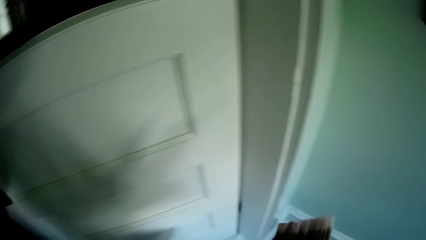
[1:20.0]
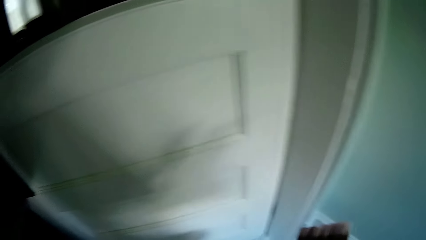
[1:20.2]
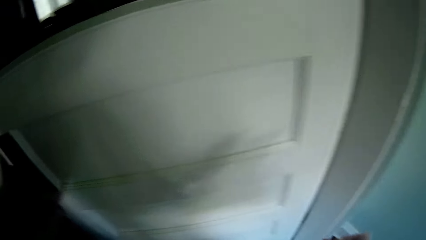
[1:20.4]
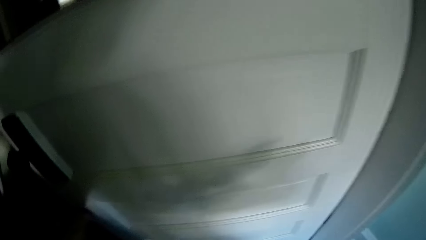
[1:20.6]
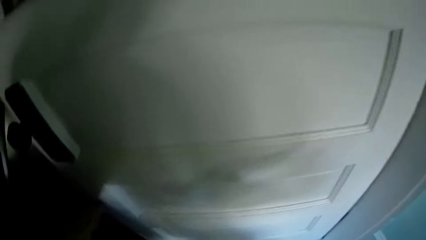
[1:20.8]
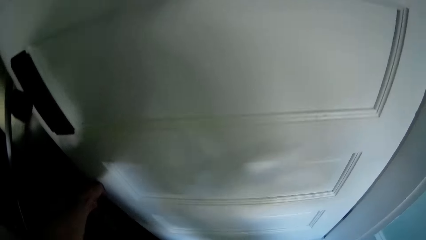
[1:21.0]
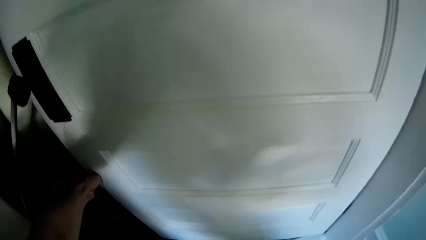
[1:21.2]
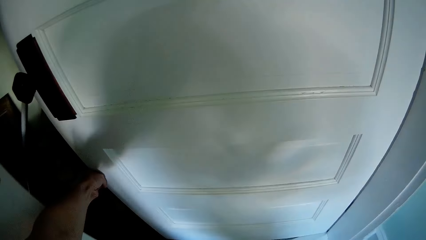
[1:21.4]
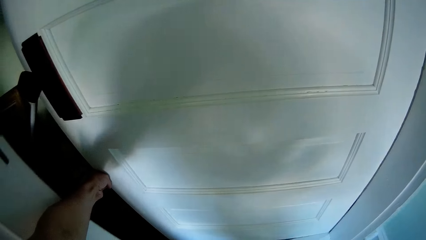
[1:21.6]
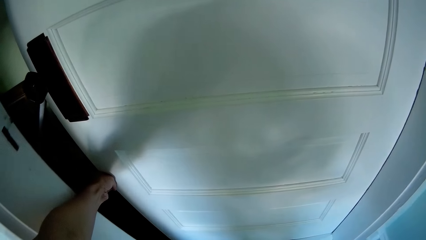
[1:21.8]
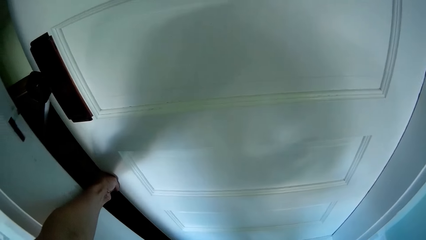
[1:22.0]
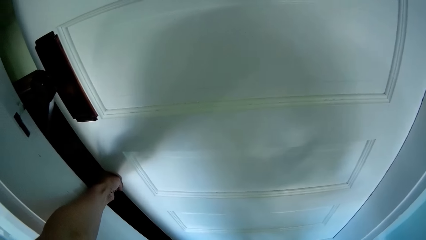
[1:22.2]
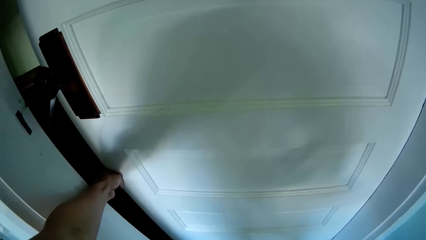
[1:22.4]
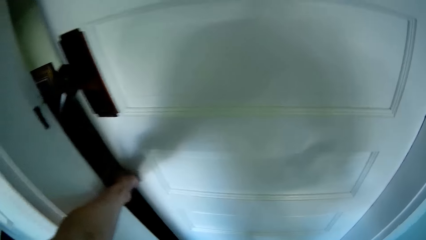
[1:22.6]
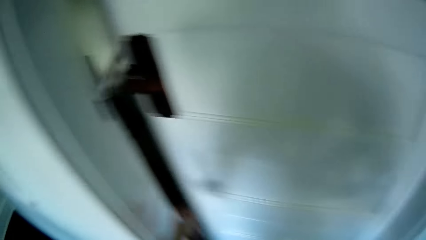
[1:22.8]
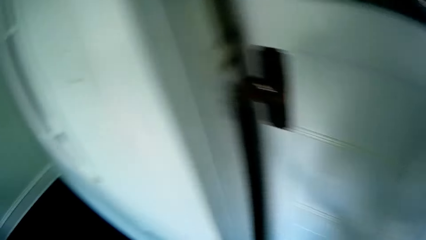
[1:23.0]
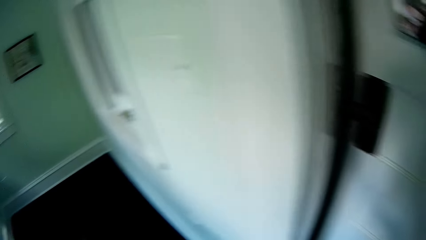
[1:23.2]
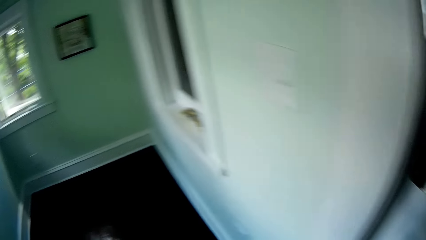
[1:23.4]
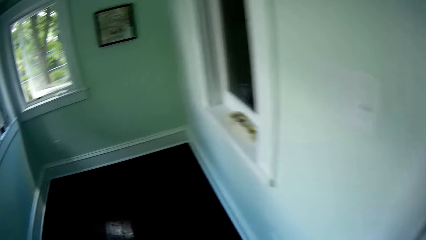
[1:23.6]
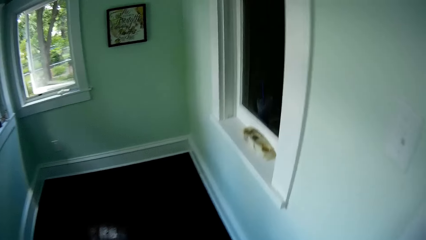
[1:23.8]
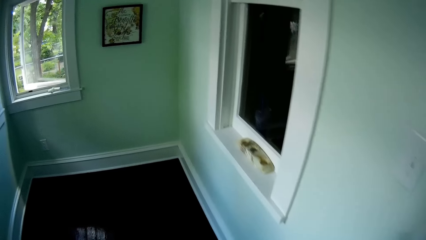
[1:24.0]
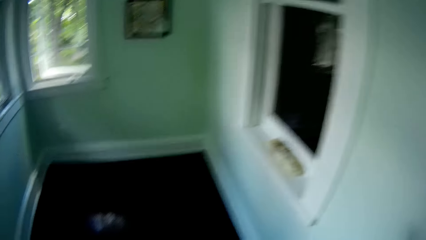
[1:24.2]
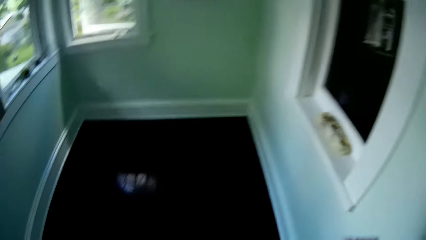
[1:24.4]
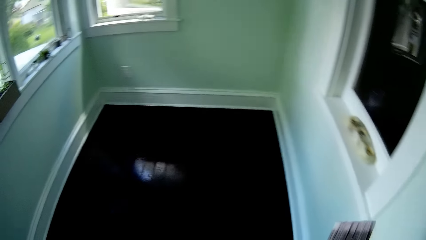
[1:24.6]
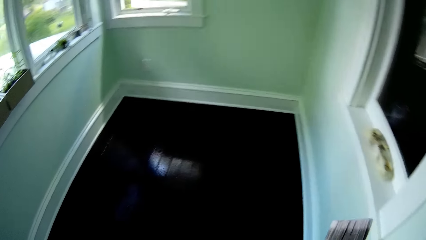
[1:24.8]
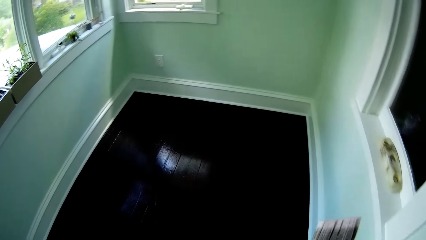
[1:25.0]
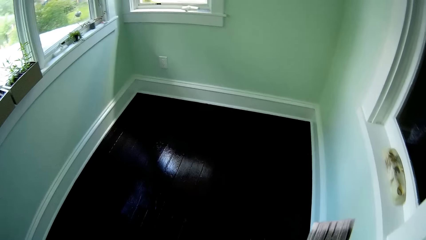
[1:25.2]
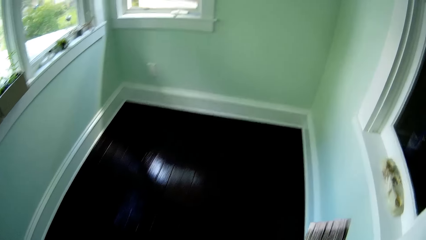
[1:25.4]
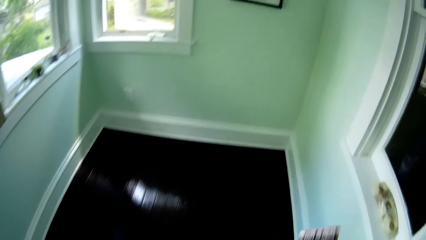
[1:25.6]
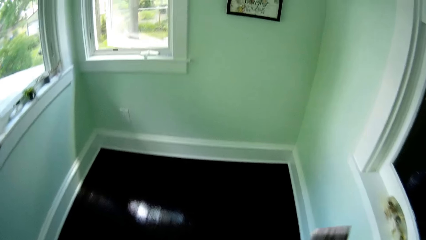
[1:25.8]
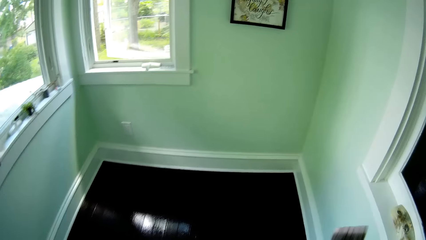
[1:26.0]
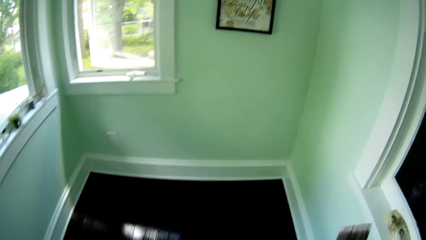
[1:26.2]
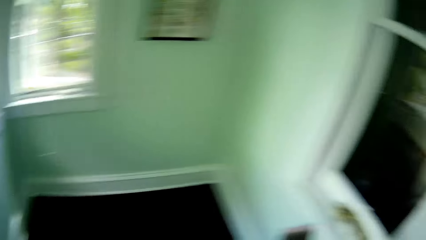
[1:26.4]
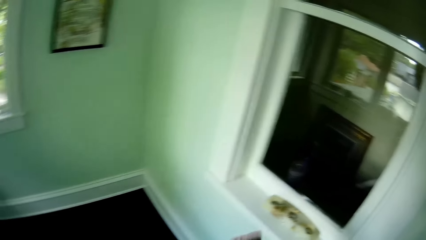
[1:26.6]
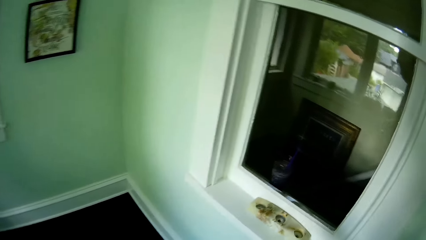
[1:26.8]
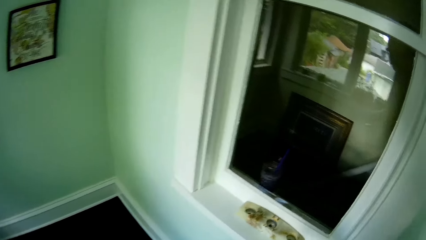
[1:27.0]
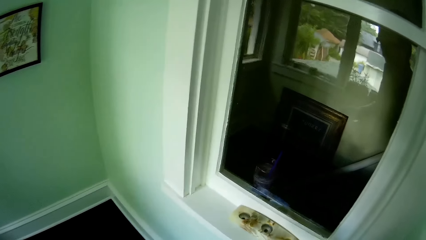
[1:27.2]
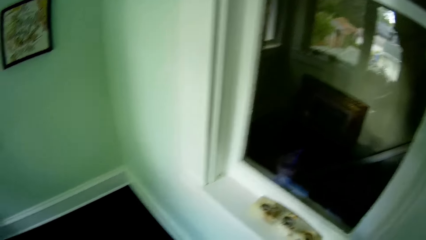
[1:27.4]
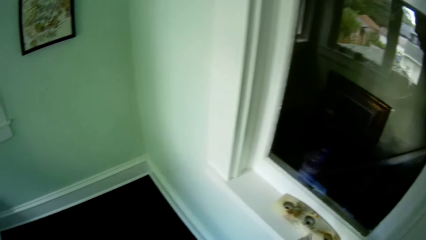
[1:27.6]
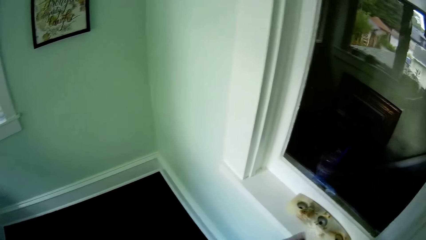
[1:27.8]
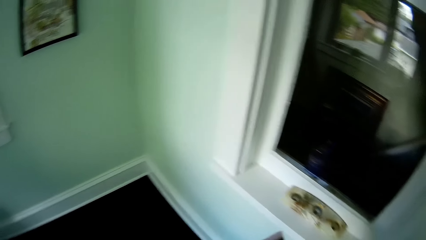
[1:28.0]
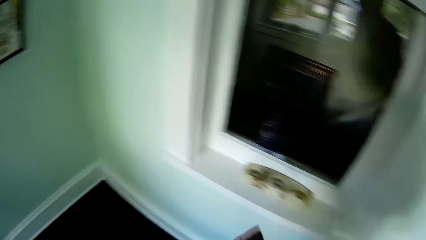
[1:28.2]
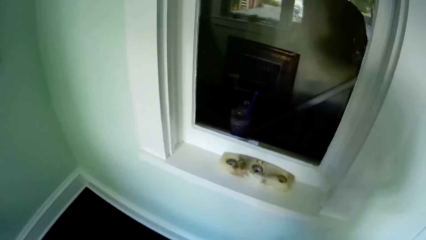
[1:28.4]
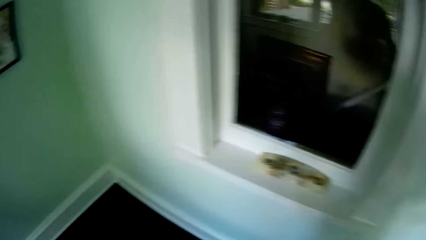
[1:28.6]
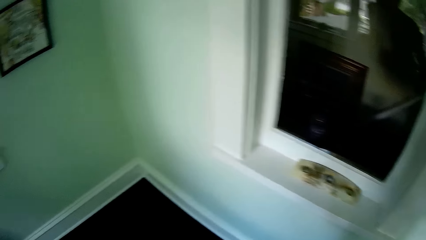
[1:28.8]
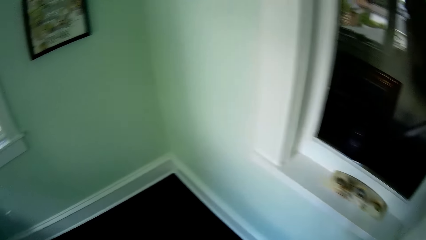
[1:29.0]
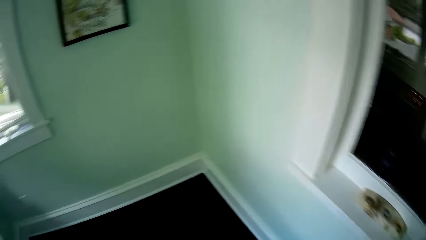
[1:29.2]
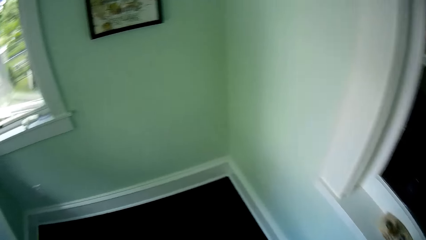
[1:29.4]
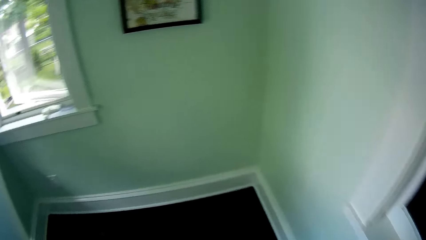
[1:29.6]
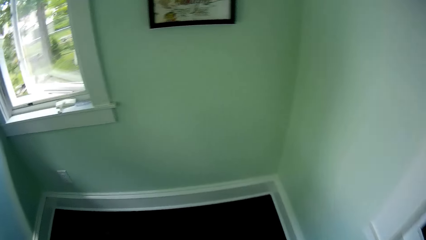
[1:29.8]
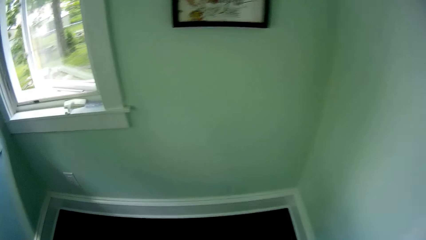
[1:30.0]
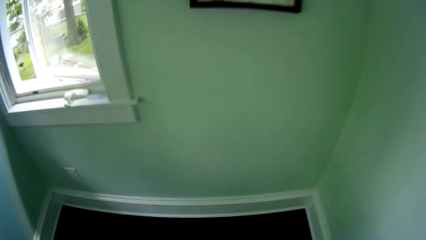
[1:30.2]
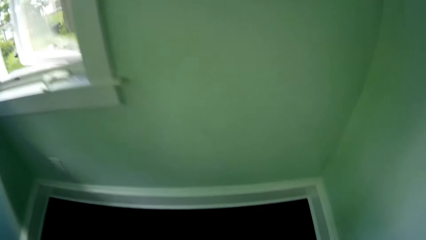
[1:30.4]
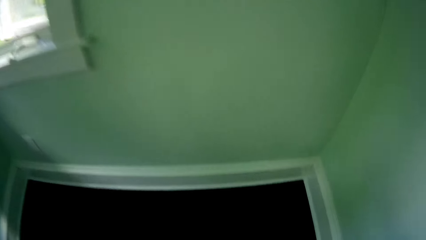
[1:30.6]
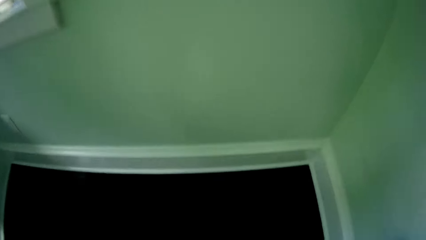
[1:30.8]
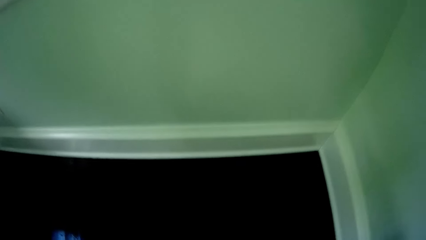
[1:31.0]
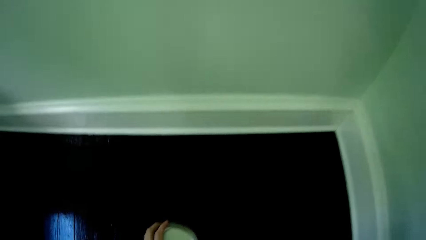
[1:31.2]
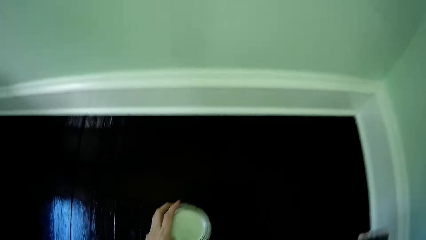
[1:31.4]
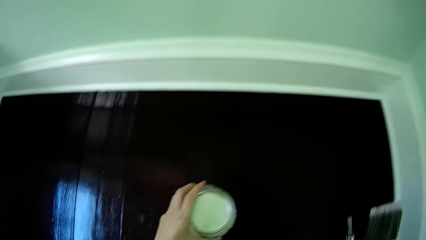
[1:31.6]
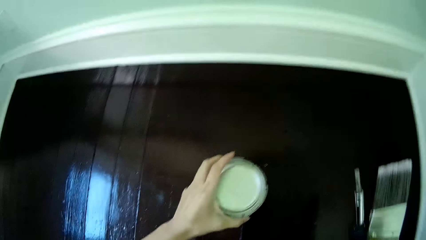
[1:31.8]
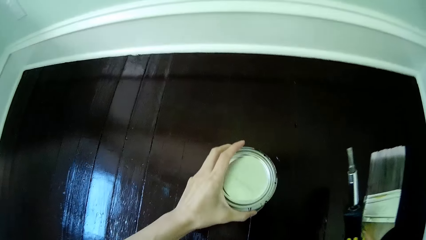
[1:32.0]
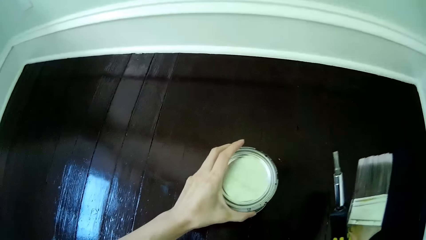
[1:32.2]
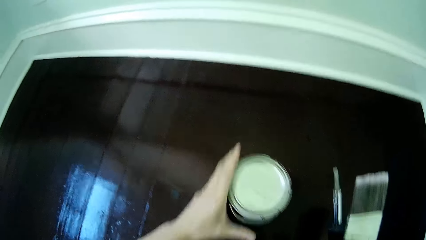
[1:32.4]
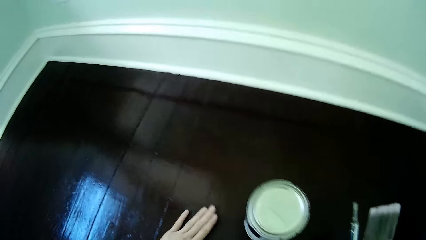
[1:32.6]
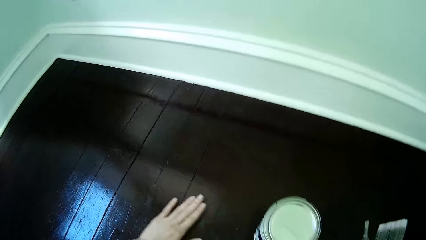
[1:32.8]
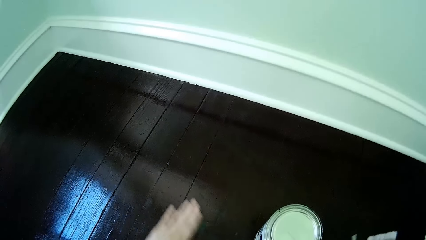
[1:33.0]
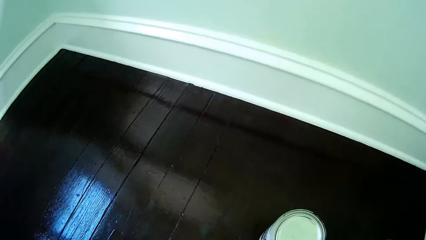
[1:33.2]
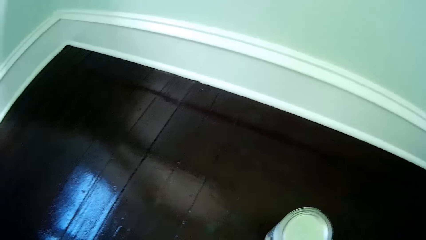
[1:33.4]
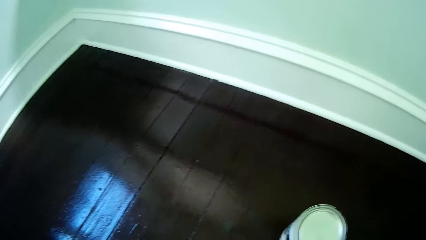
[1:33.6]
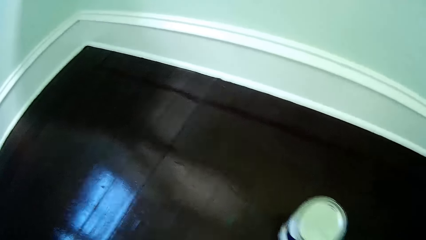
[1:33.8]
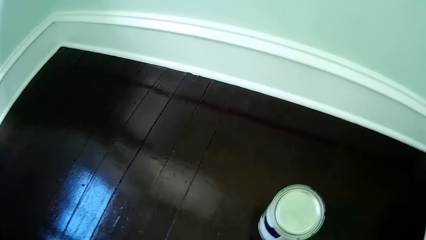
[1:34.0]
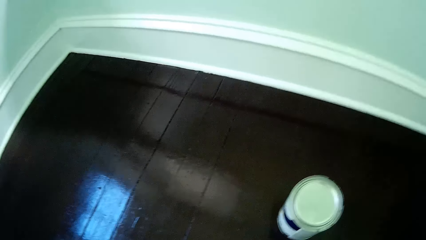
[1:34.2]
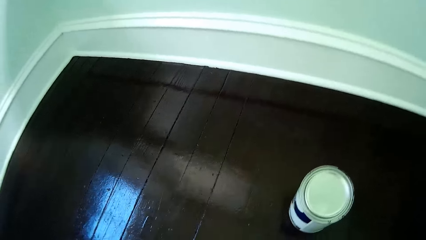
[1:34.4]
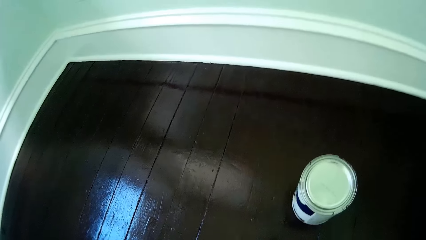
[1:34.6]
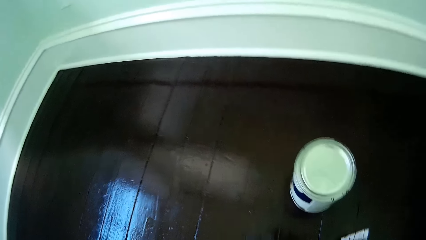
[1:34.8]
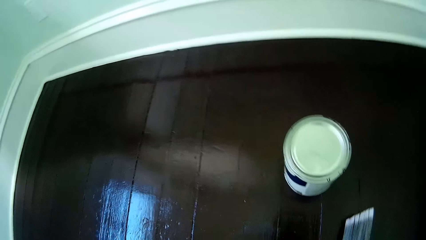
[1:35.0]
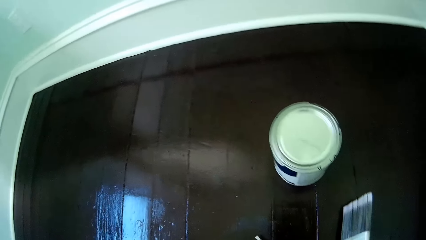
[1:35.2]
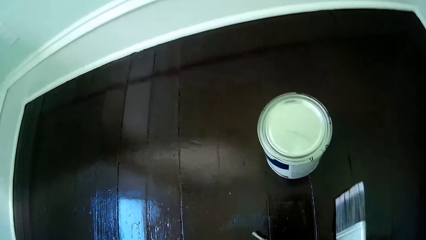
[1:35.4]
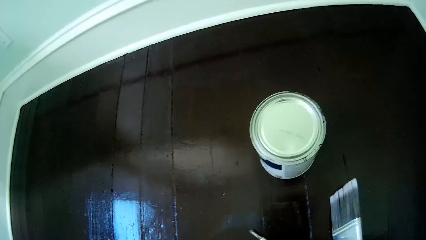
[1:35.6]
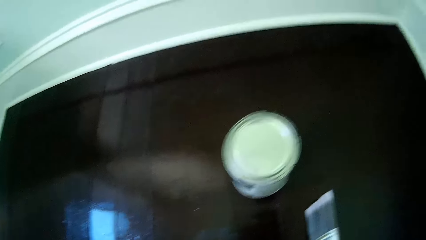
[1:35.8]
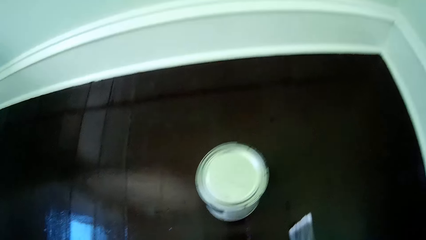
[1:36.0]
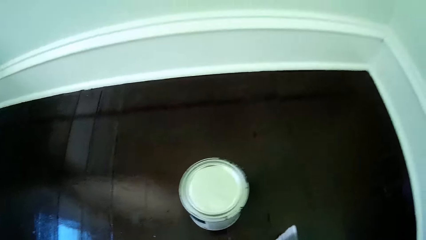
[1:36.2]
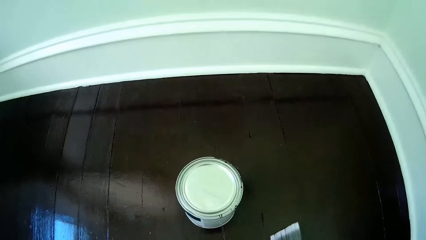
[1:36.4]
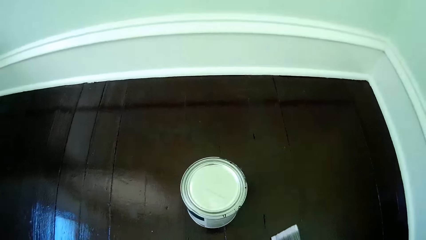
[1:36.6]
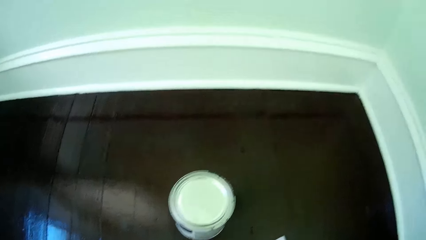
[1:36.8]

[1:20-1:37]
The camera wearer touches the door. He opens the door with his left hand. He looks around. He holds the paint container. He drops the can of paint on the floor with his left hand. He places his left hand on the floor. He stares at the paint container.
